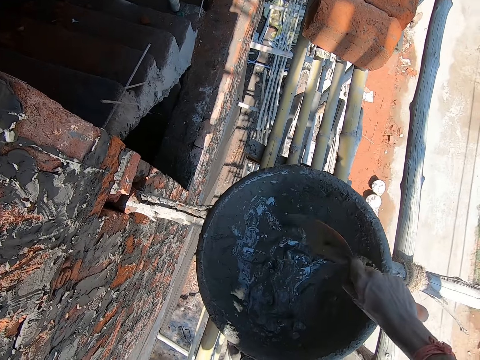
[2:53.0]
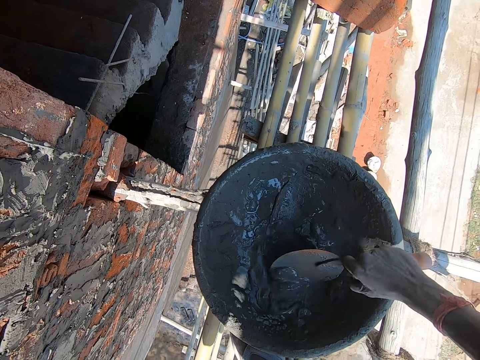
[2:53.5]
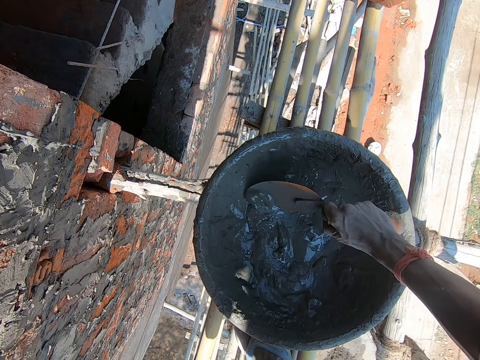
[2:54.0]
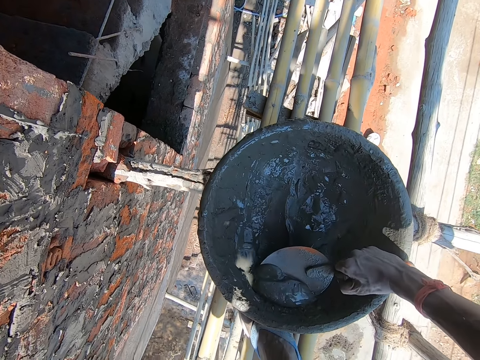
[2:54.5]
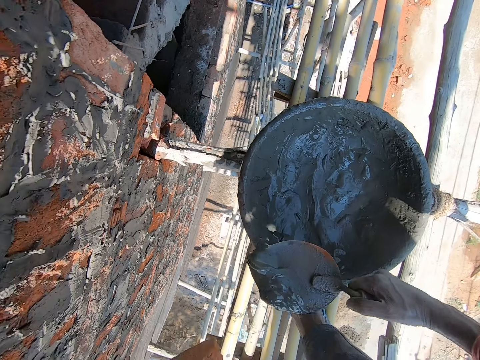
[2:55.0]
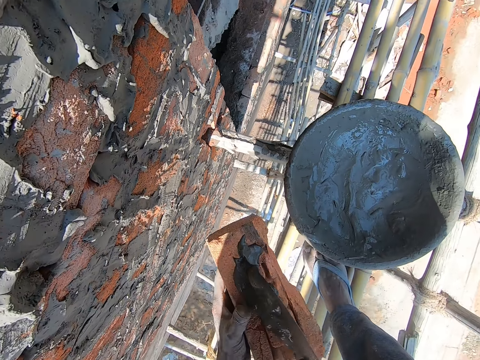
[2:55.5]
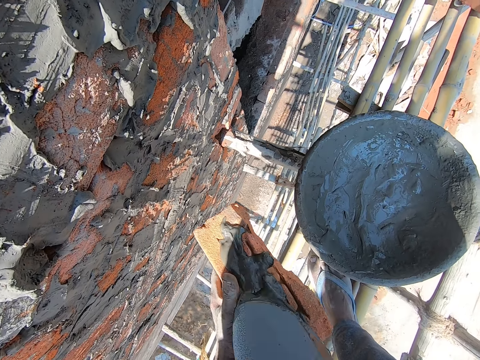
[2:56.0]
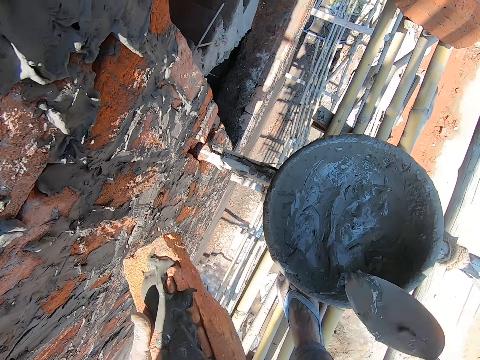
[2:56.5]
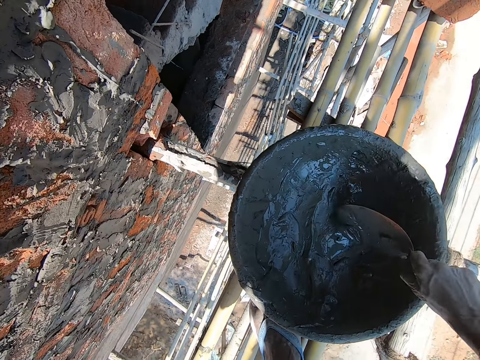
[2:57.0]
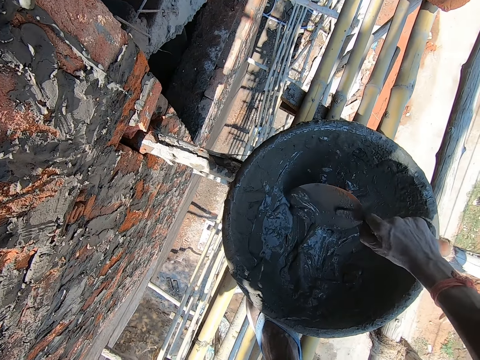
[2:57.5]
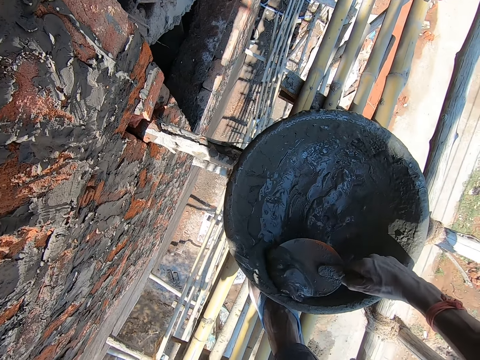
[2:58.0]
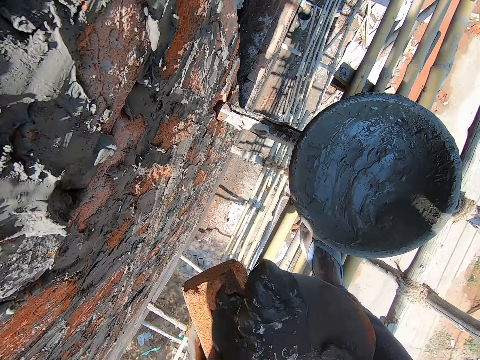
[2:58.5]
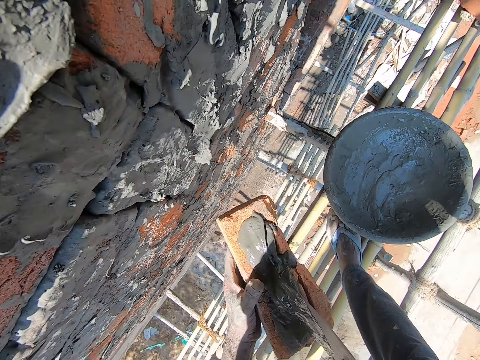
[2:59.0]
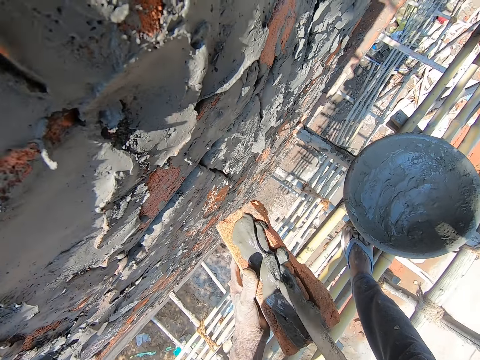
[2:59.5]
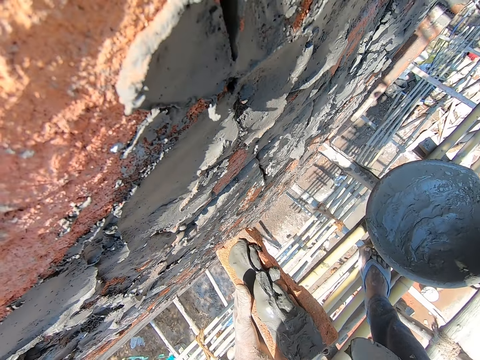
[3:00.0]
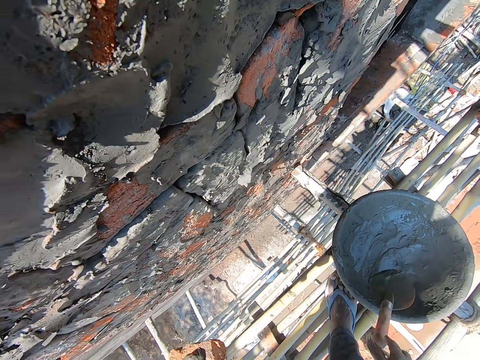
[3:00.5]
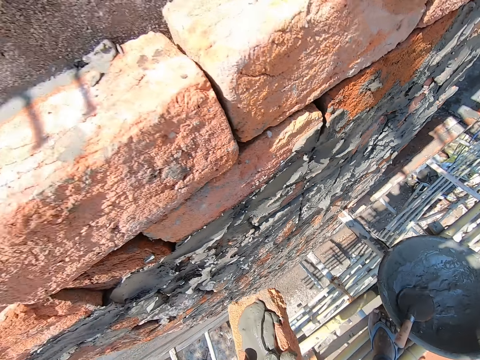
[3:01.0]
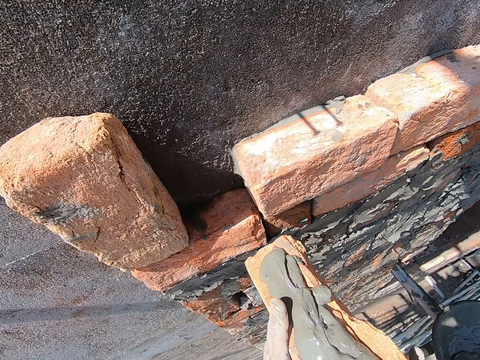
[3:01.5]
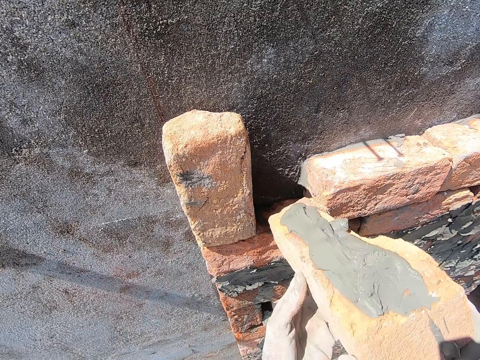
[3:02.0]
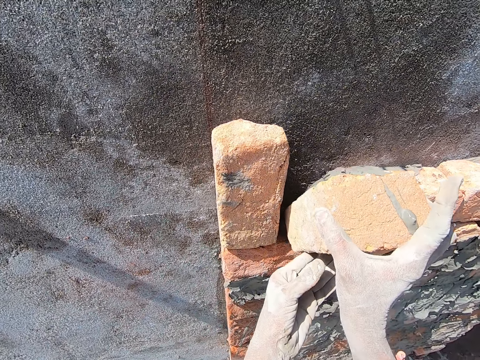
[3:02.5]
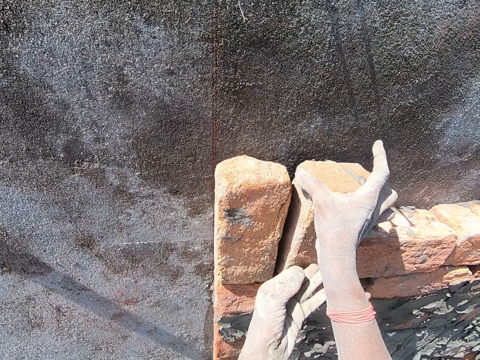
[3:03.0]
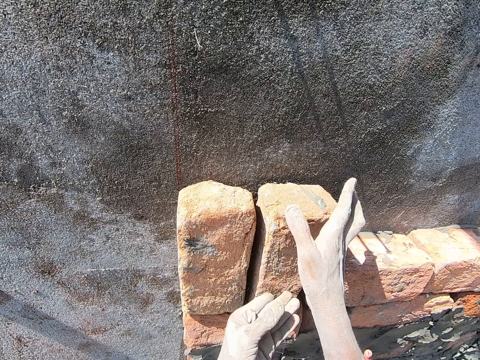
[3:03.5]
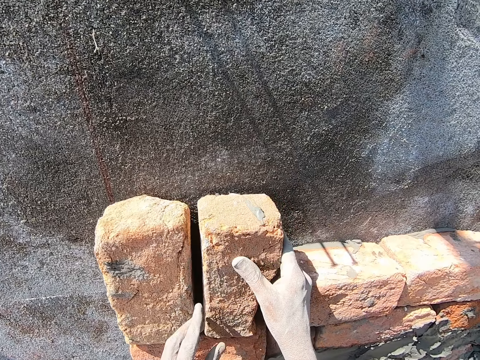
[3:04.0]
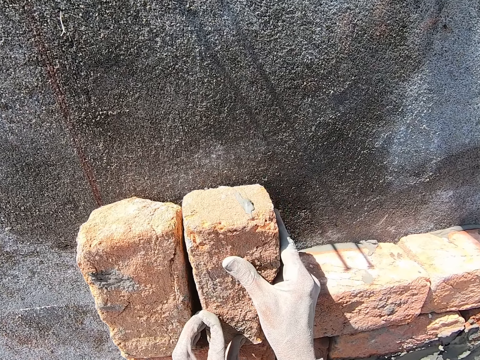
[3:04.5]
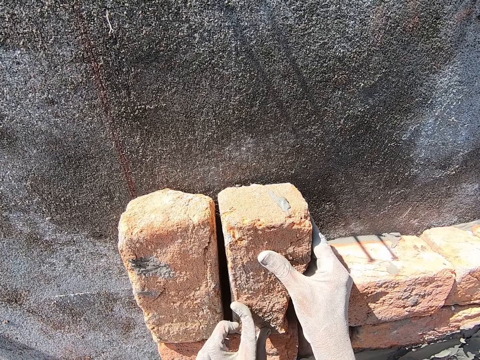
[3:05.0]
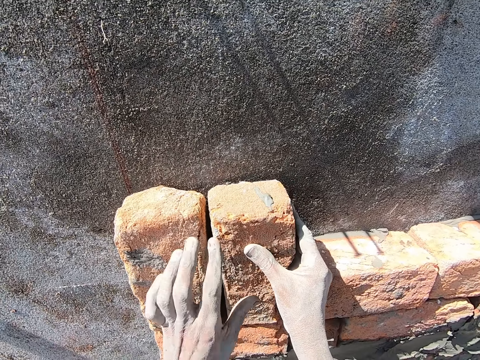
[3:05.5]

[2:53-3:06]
The camera wearer scoops concrete in the basin with the trowel. They spread the concrete on the brick. They scoop concrete in the basin with the trowel. They spread the concrete on the brick with the trowel. They throw the trowel in the basin. They raise the brick with both hands. They turn the brick on the wall. They build the wall with the brick.

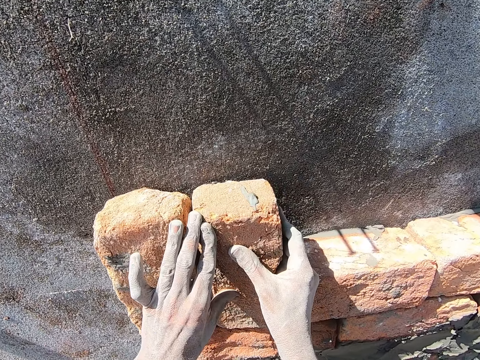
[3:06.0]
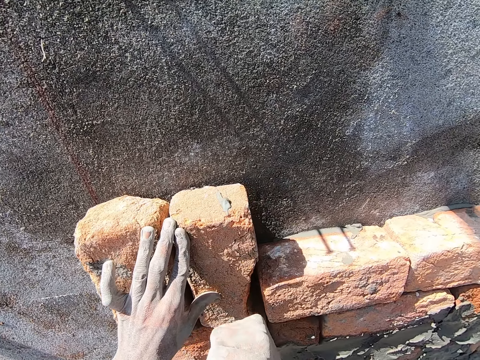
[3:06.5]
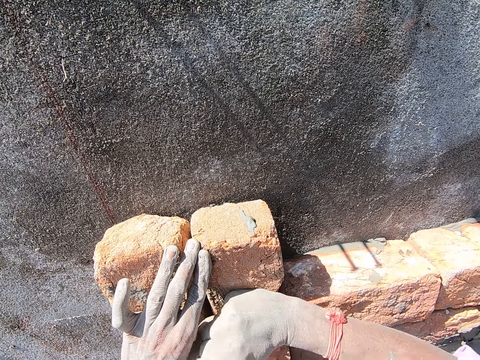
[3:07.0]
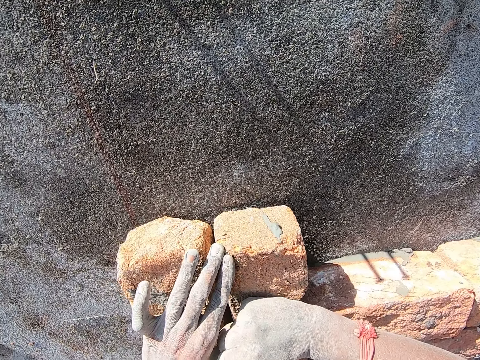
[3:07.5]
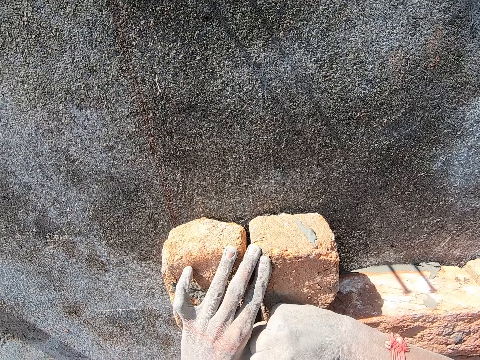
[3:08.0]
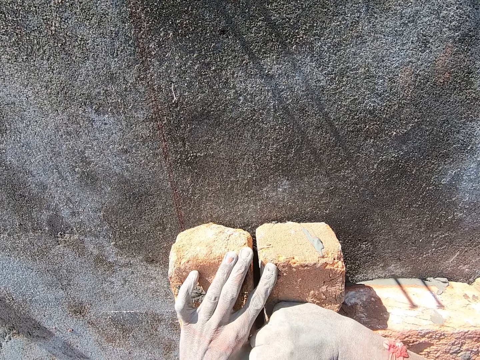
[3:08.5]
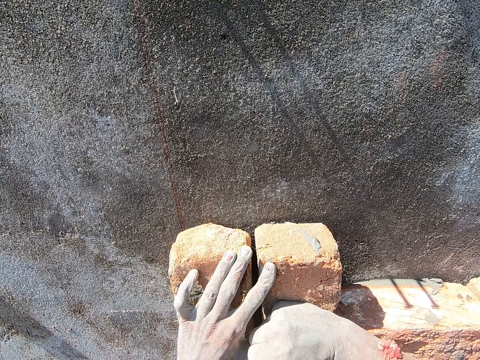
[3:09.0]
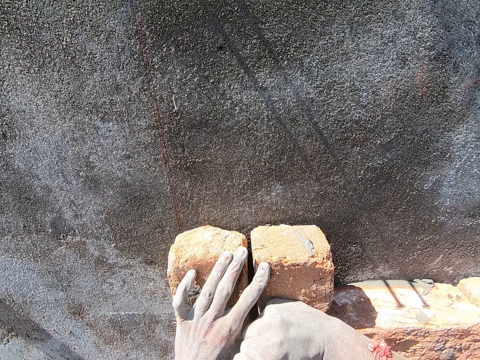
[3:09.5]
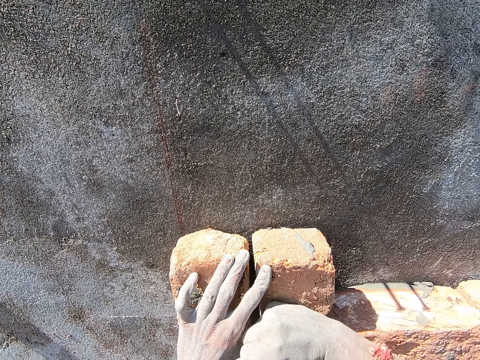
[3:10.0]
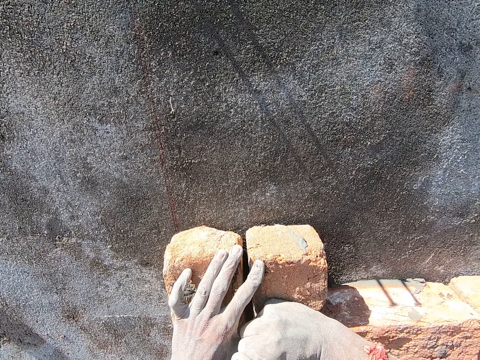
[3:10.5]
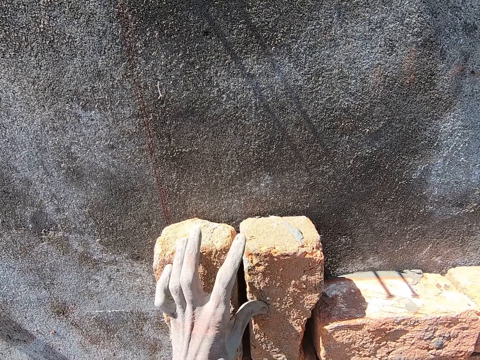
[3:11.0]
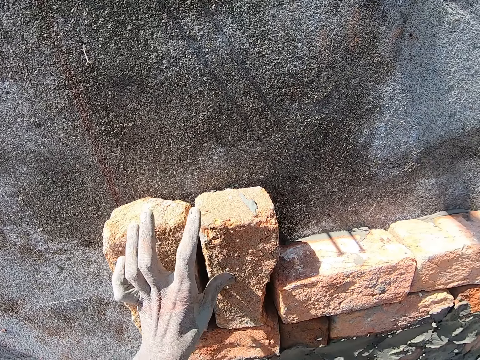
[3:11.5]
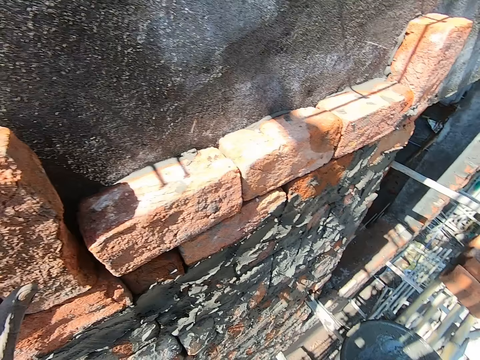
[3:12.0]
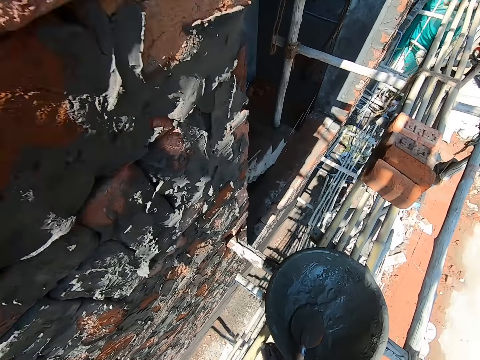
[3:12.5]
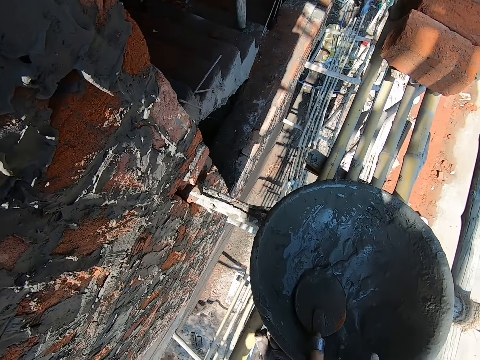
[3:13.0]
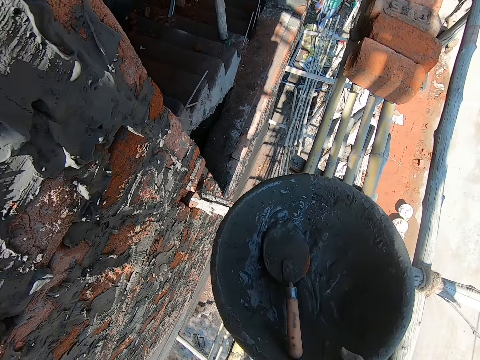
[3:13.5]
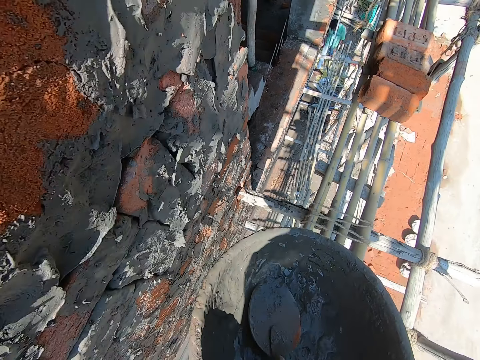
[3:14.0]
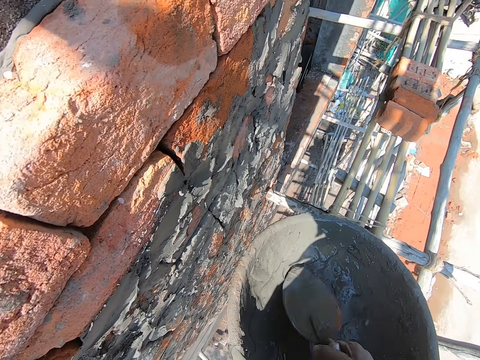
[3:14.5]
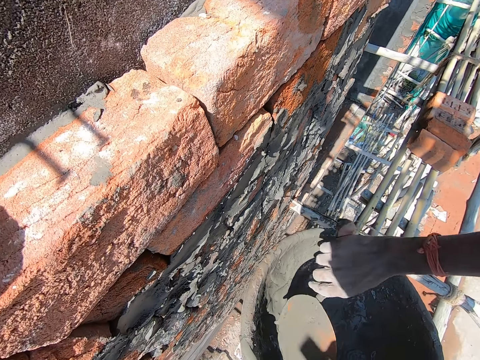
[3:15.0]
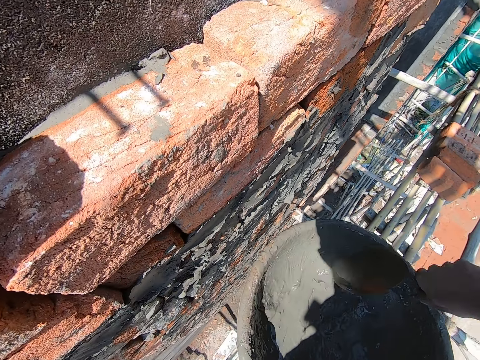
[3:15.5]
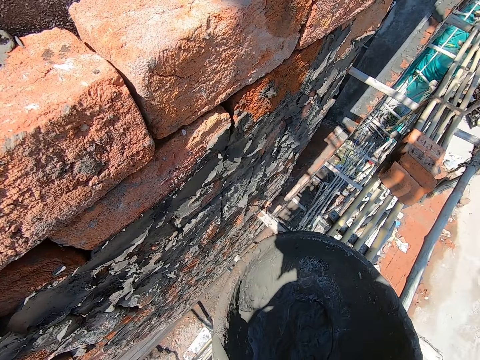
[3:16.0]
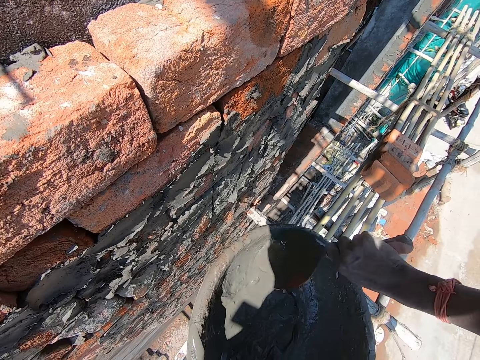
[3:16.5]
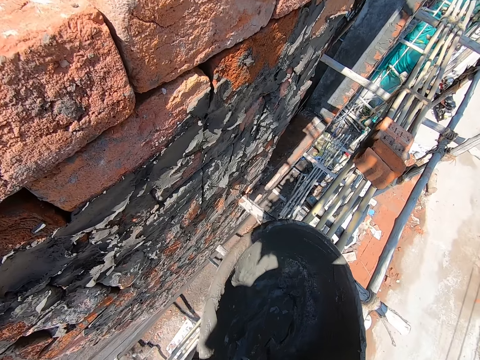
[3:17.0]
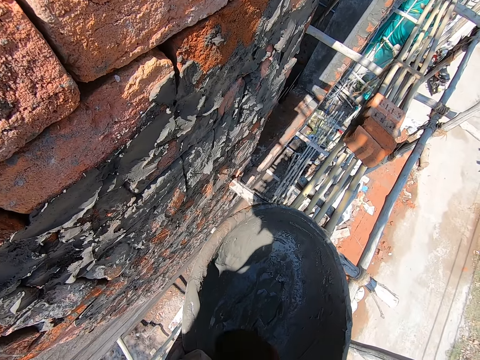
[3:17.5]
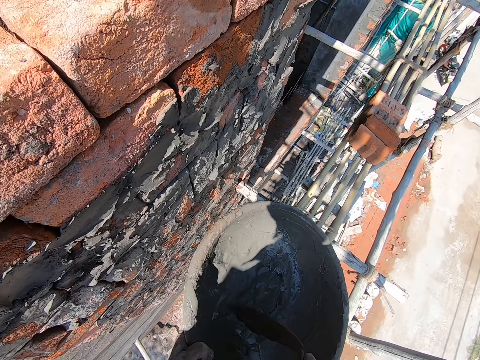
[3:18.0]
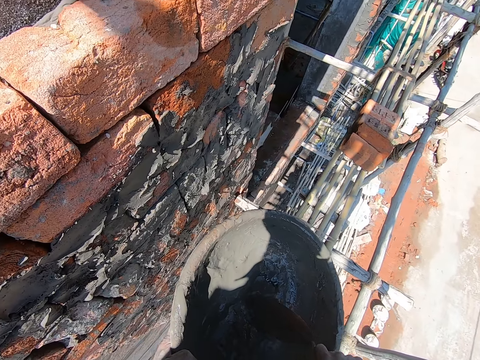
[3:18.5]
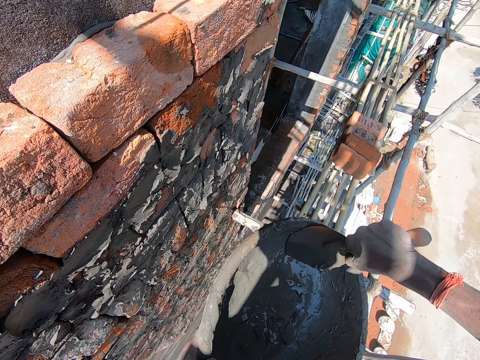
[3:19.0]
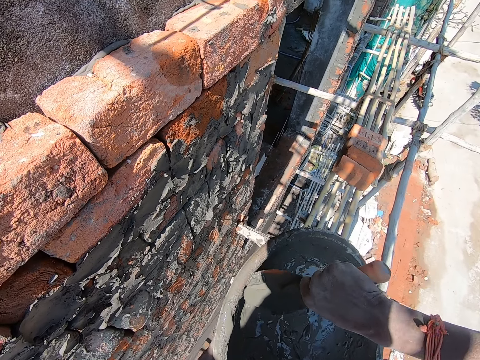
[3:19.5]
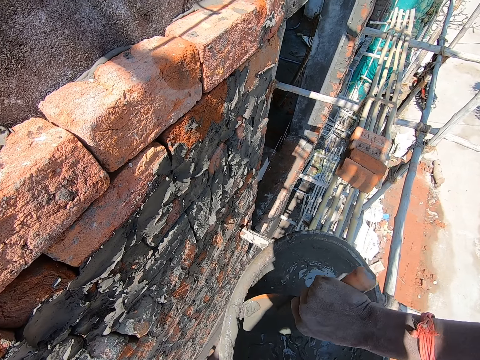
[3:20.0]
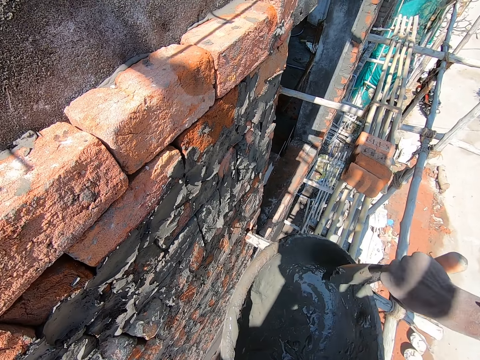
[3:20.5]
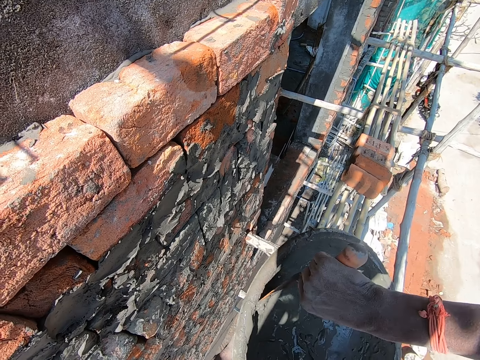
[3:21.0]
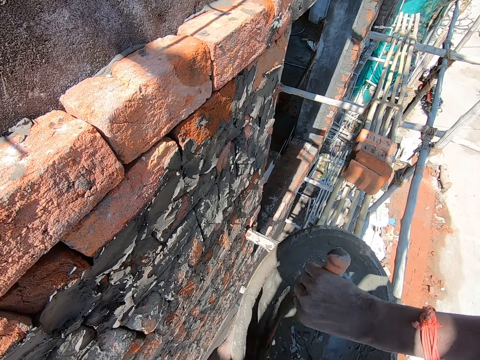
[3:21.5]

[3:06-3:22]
The camera wearer hits the brick on the wall with a hand. They touch the brick on the wall with the left hand. They turn and look around. They bend. They take the basin of concrete on the ladder. They take the trowel in the basin. They scratch the basin with the trowel. They mix concrete in the basin.
